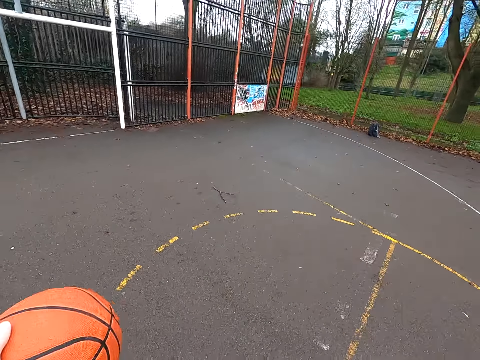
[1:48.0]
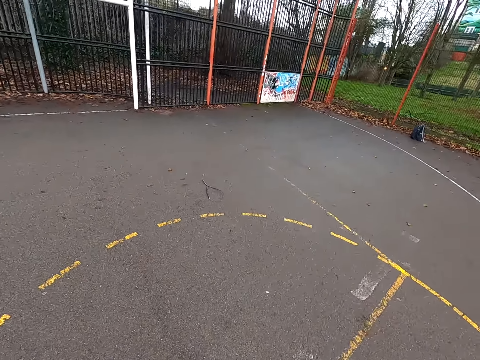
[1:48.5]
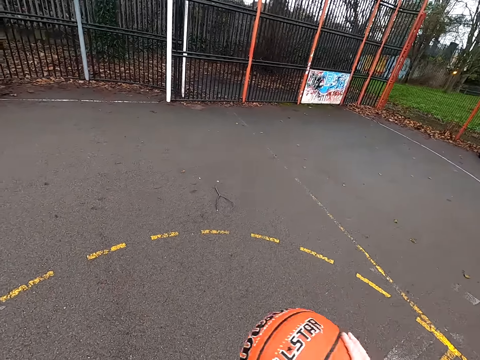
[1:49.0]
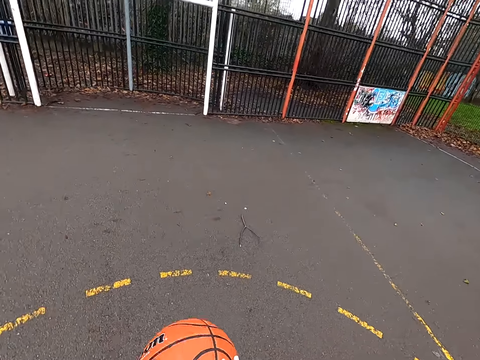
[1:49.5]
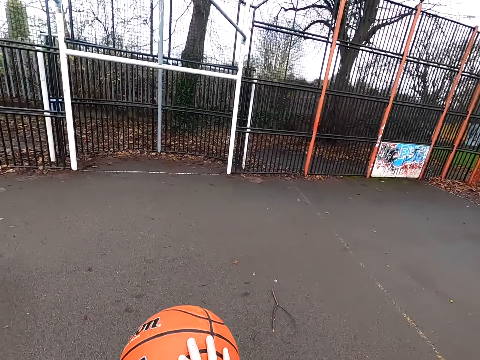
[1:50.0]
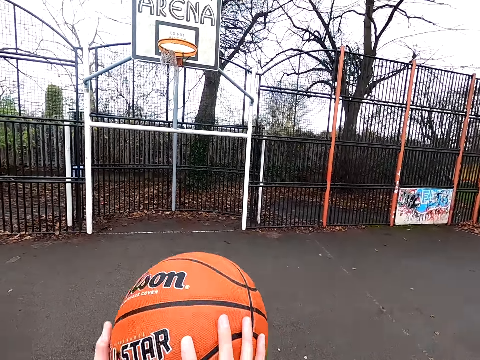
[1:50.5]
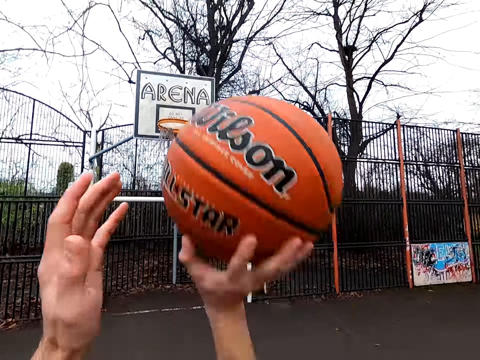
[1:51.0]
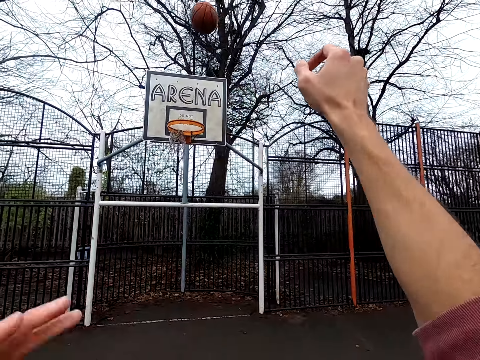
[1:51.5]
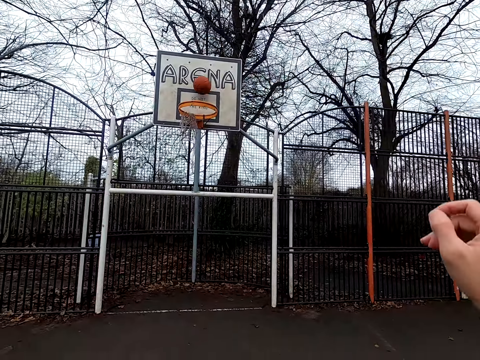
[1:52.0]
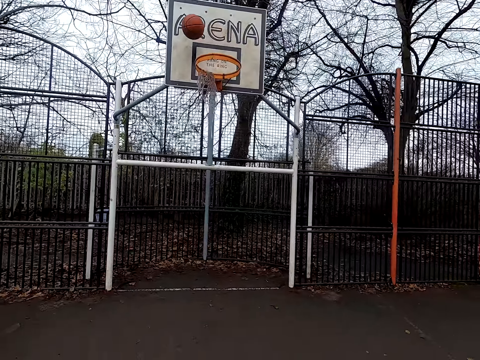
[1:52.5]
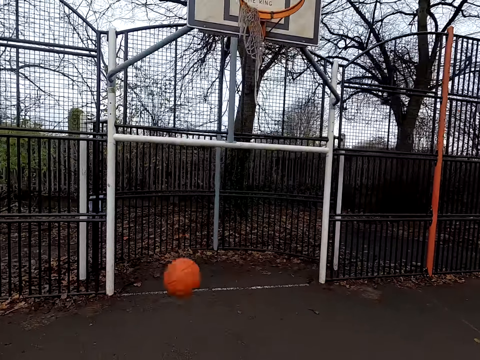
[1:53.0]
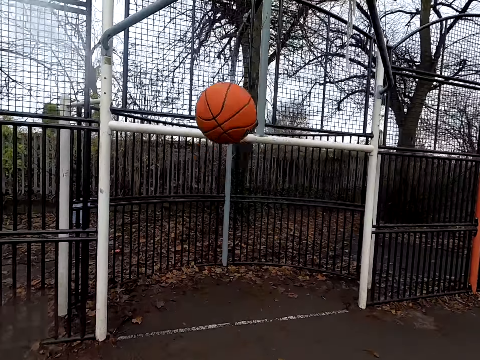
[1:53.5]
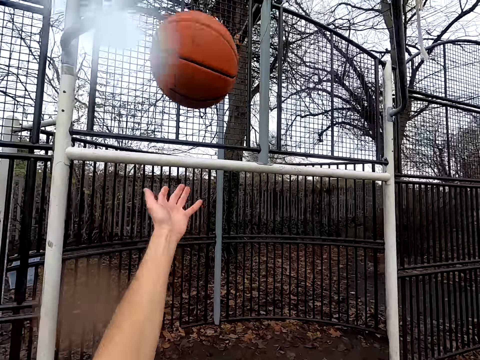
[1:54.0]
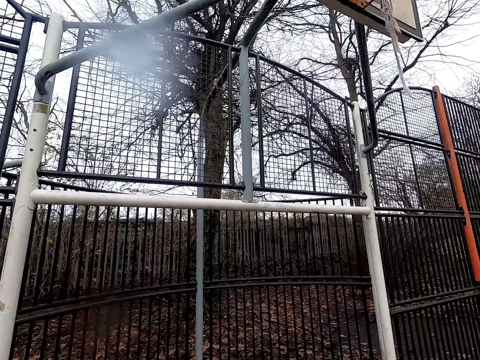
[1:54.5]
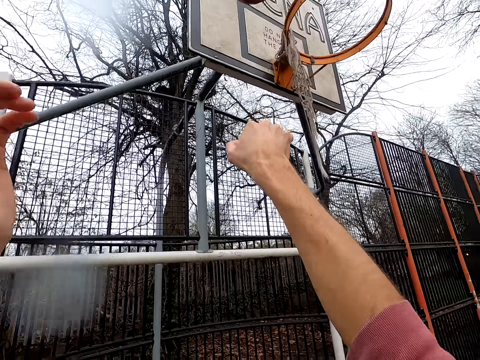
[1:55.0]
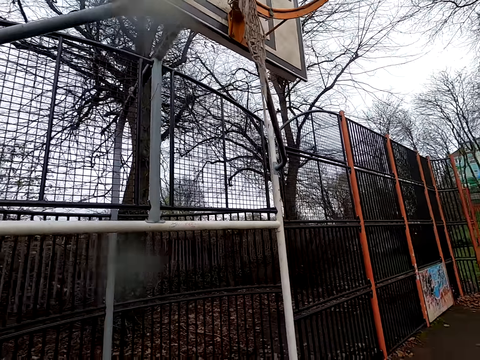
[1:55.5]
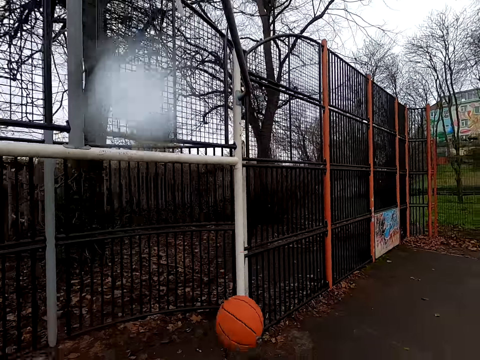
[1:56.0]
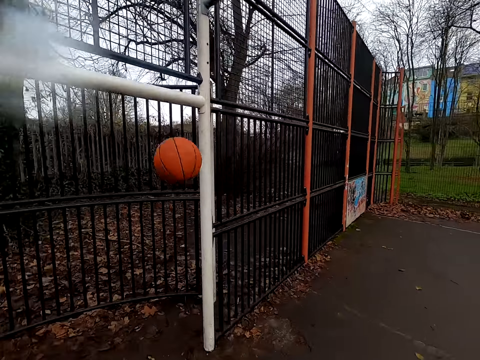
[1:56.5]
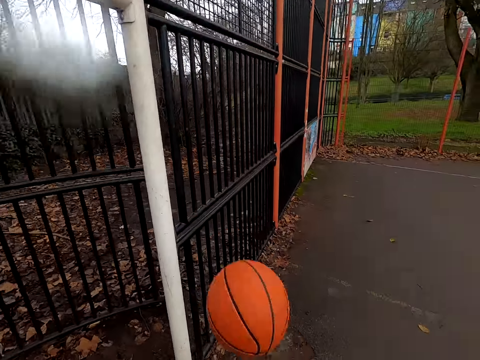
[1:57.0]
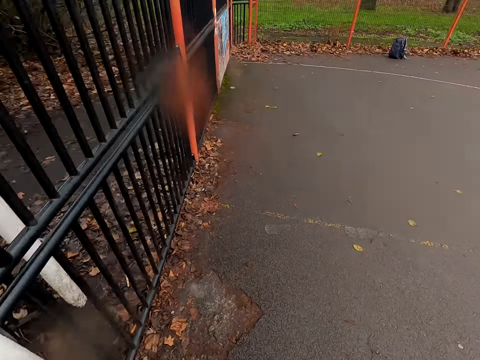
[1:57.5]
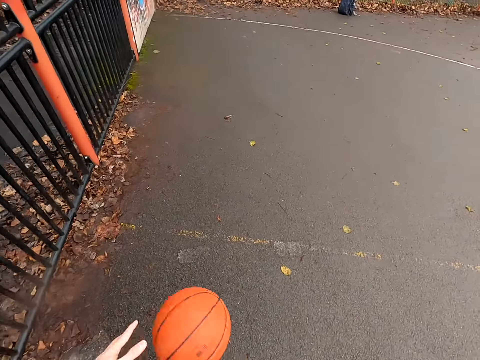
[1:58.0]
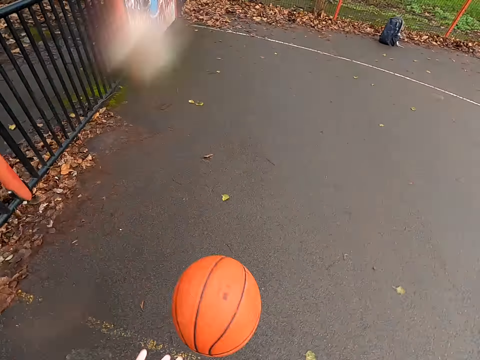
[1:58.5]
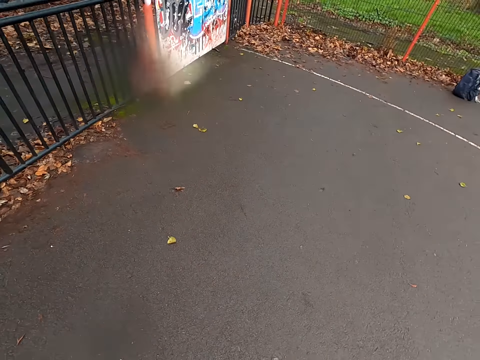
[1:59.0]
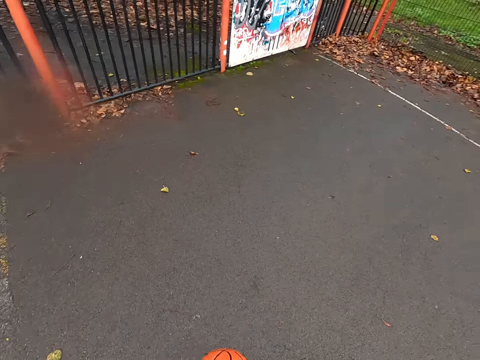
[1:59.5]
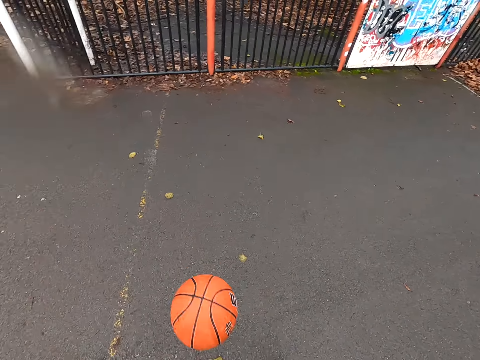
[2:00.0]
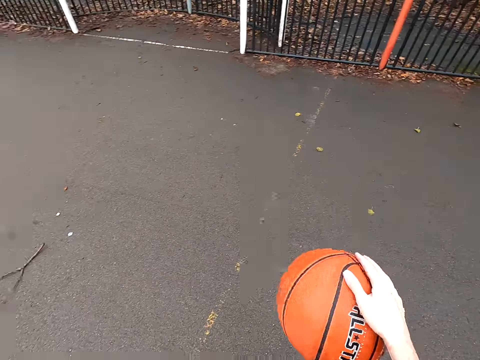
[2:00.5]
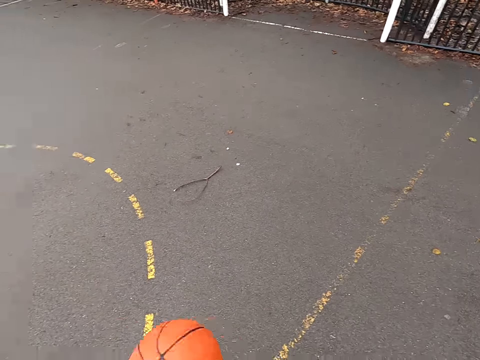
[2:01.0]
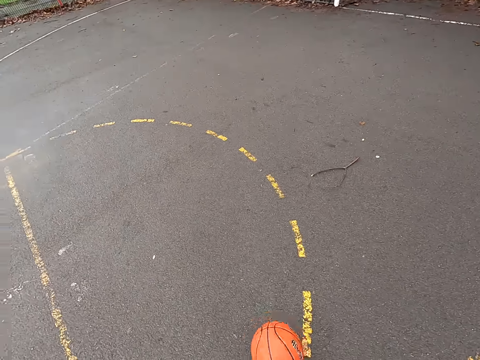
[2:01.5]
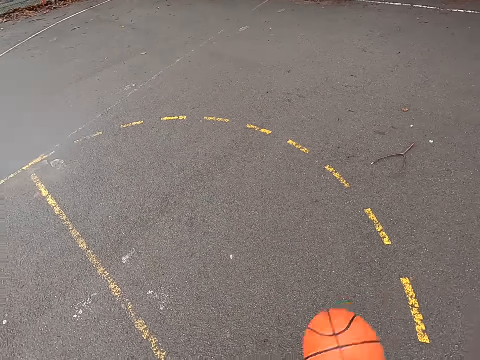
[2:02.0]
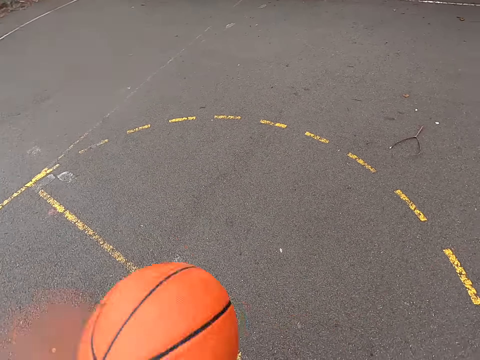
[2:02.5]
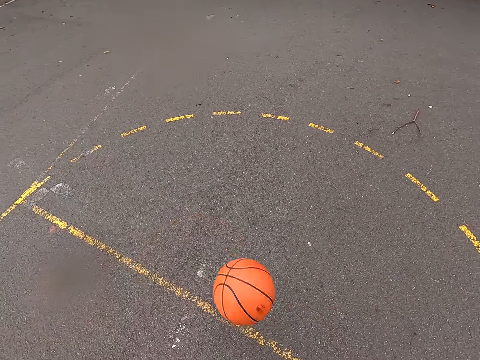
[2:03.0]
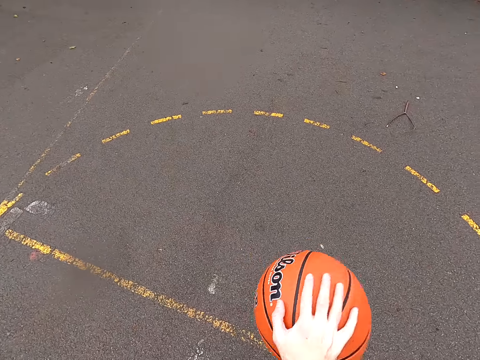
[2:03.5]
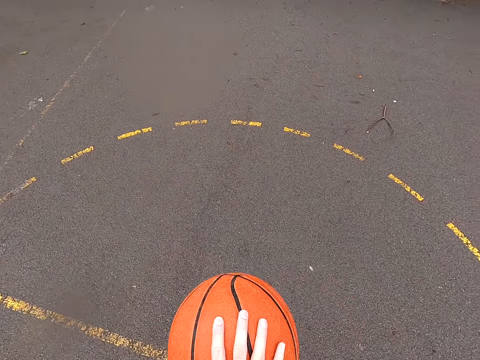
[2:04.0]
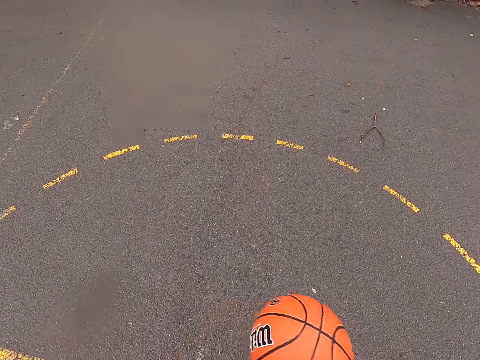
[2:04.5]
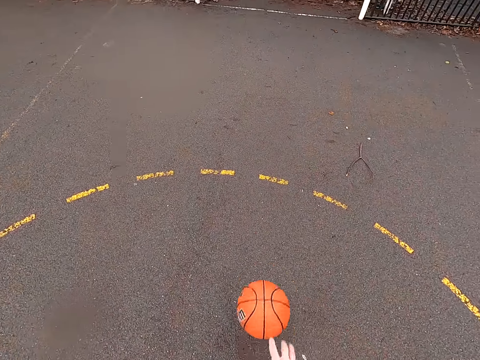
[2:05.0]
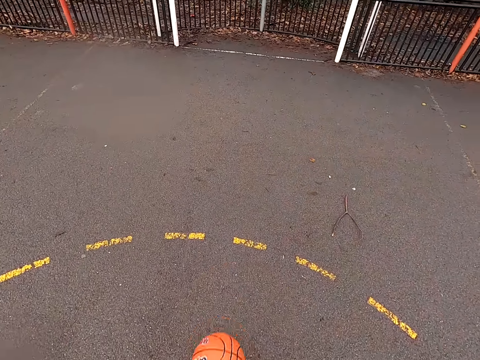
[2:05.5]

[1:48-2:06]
The camera wearer shoots the ball. They walk around. They take the ball. They shoot the ball. They walk around. They take the ball. They dribble the ball repeatedly.

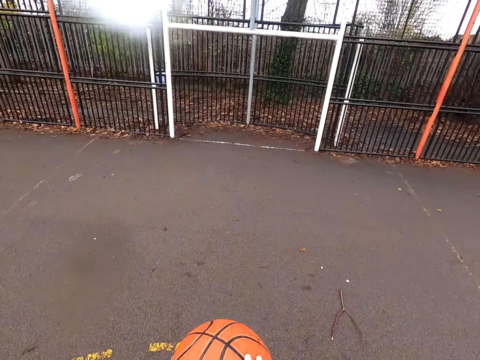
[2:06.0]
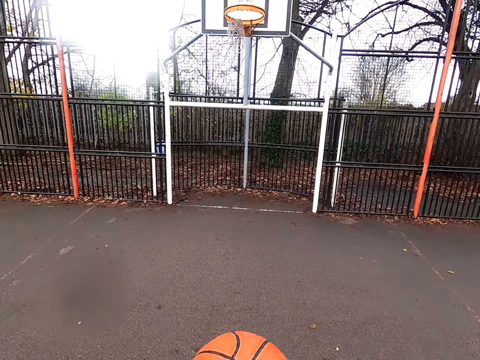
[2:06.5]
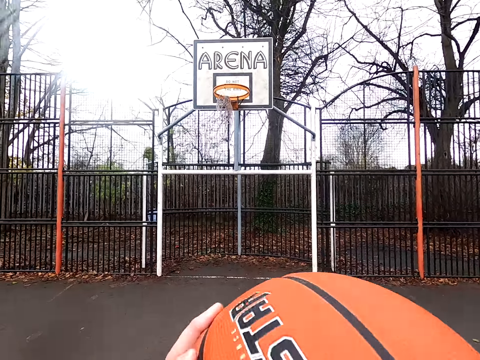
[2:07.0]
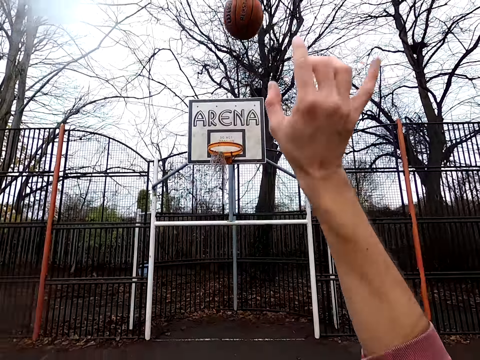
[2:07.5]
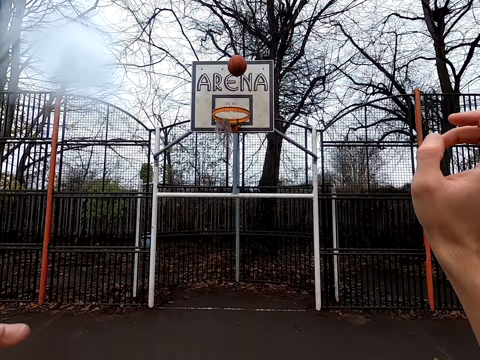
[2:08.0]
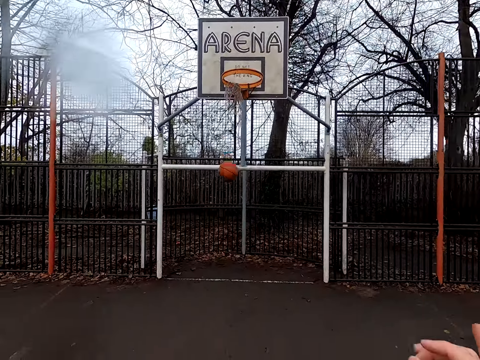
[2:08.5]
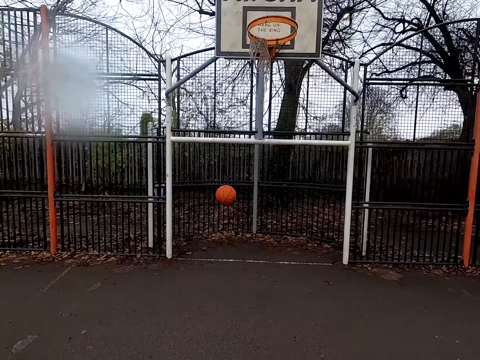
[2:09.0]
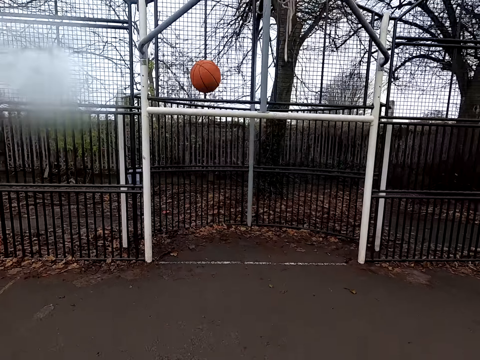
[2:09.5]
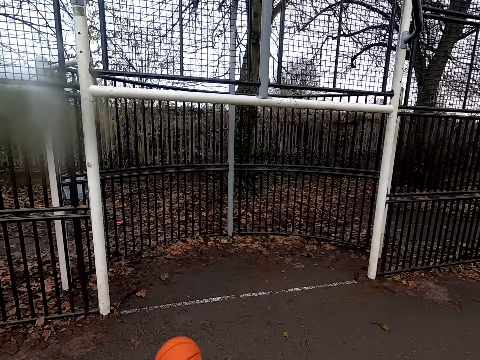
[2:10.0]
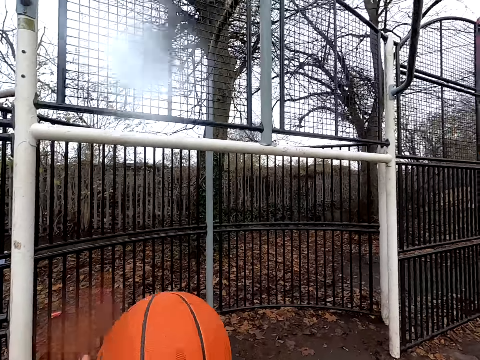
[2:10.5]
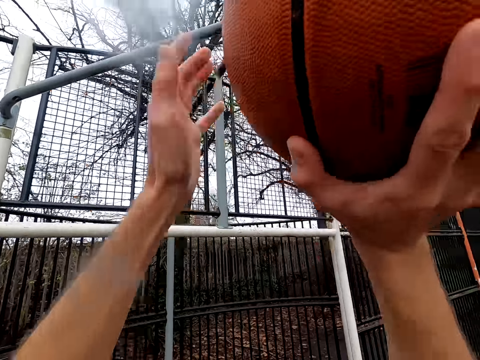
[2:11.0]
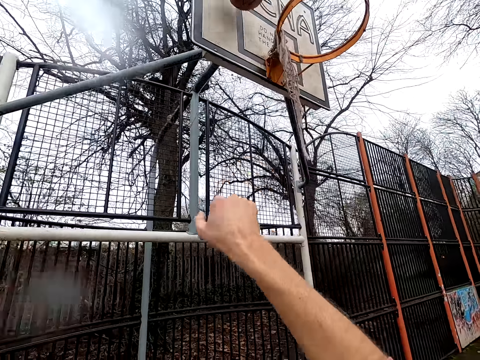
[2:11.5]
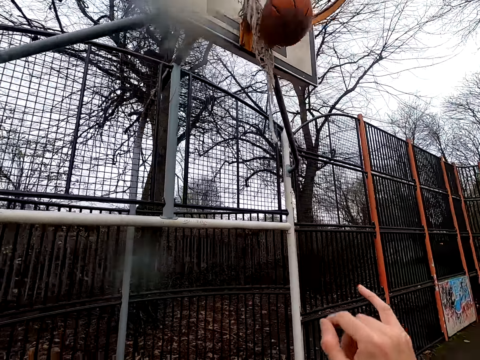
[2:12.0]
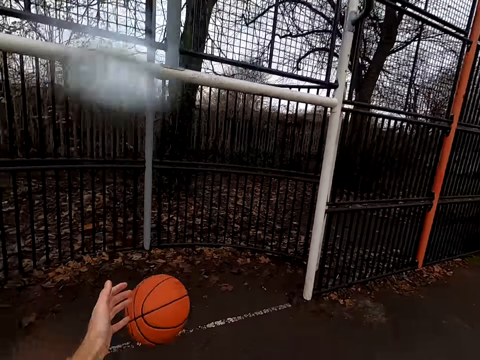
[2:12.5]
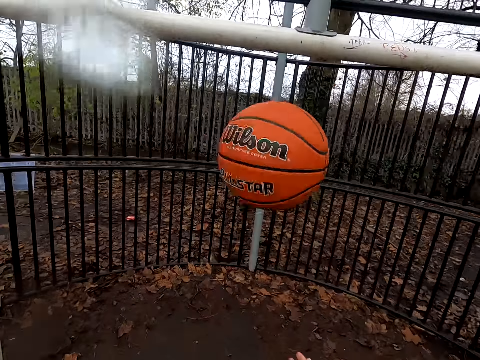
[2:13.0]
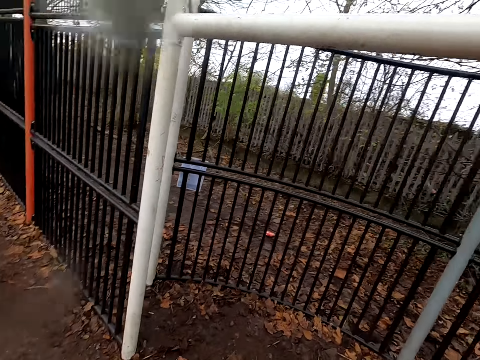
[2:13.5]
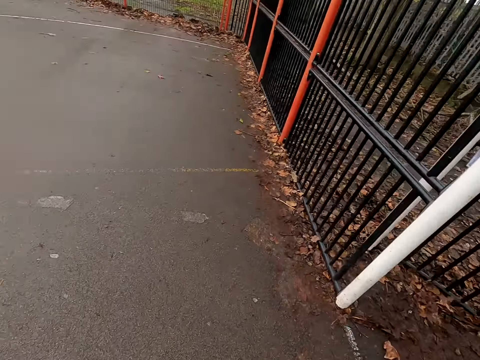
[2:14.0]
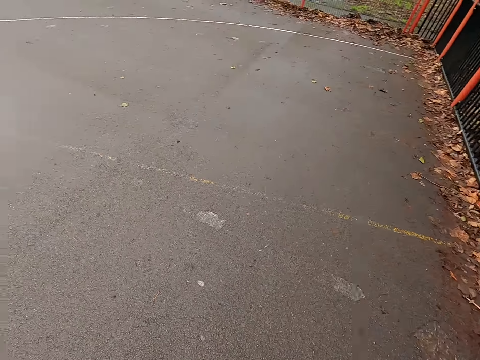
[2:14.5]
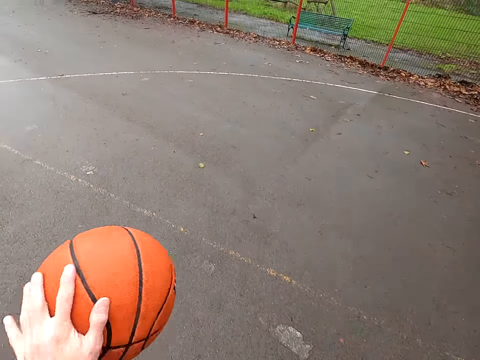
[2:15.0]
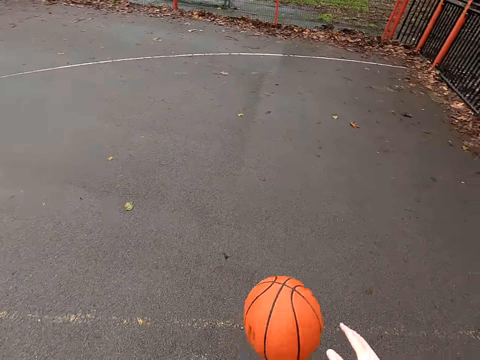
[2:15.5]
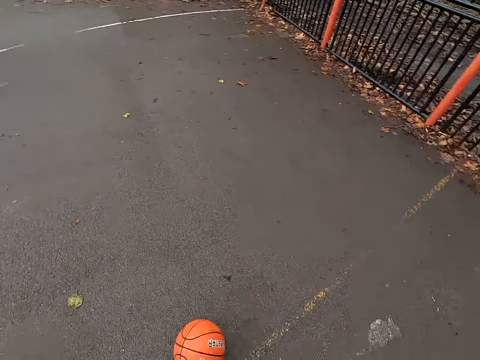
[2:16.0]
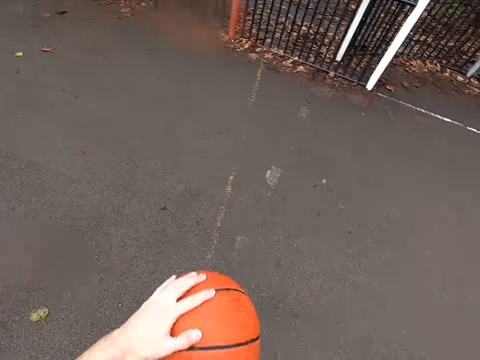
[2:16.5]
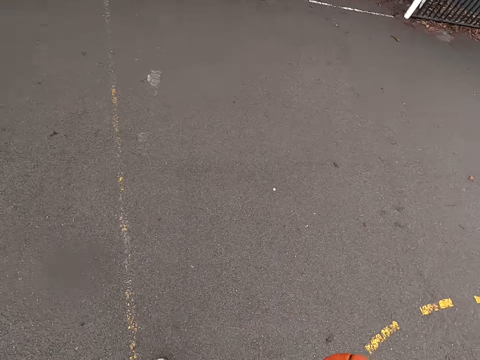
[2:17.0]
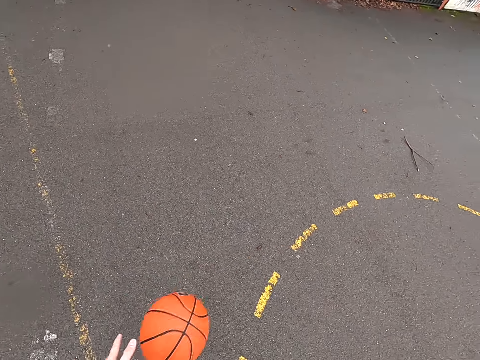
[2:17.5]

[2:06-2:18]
The camera wearer shoots the ball. They walk around. They take the ball. They bounce the ball. They shoot the ball. They take the ball. They walk around. They dribble the ball. They dribble the ball again.
